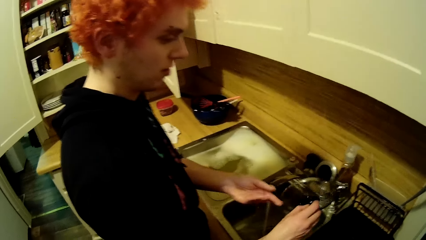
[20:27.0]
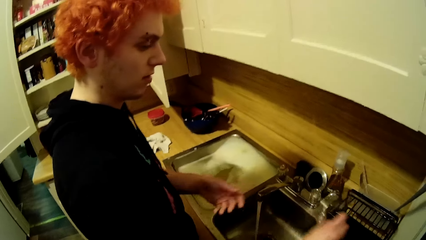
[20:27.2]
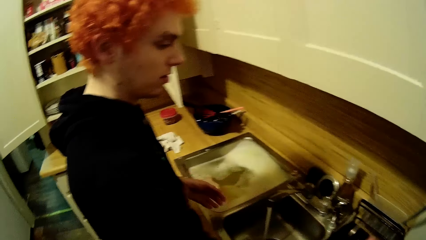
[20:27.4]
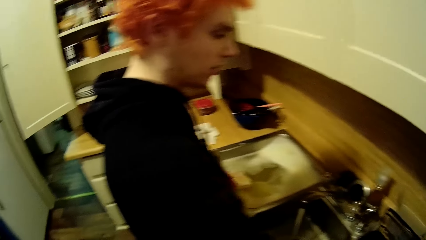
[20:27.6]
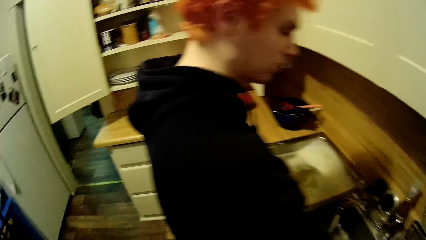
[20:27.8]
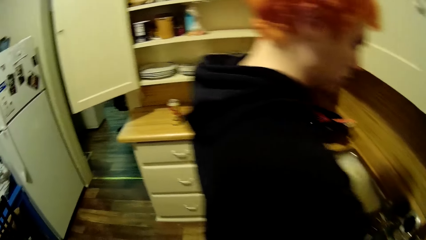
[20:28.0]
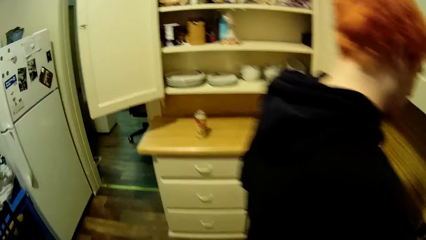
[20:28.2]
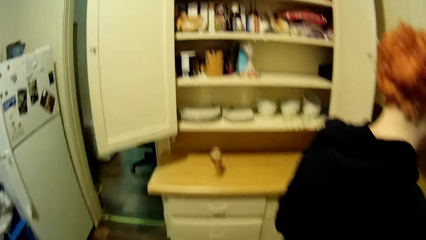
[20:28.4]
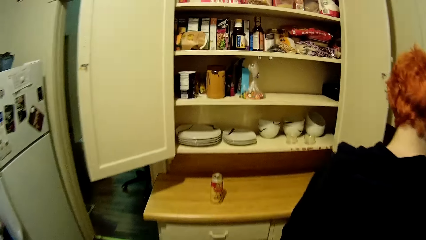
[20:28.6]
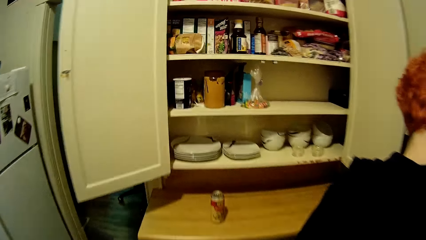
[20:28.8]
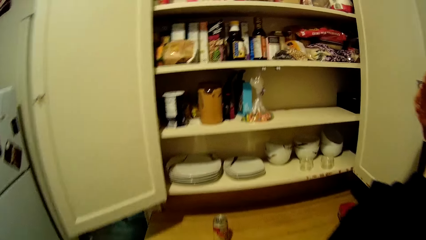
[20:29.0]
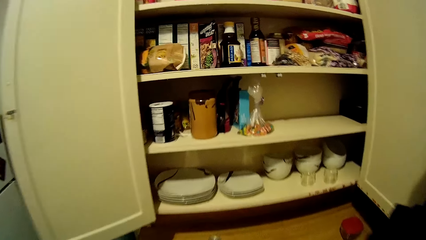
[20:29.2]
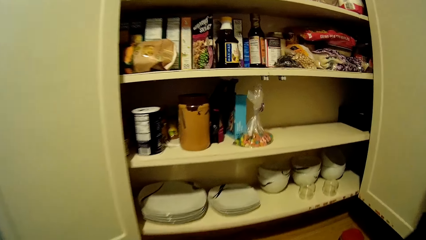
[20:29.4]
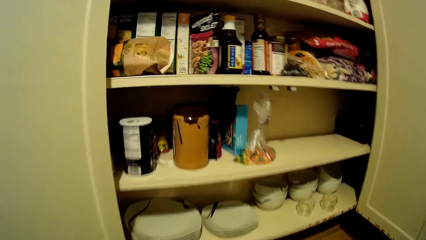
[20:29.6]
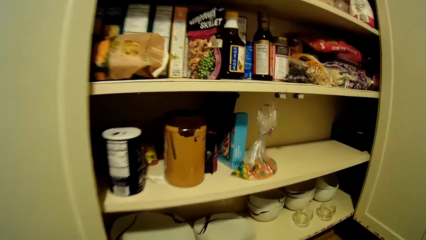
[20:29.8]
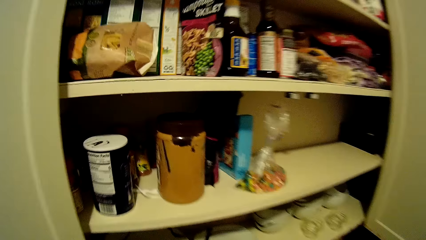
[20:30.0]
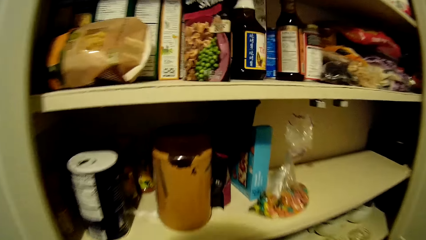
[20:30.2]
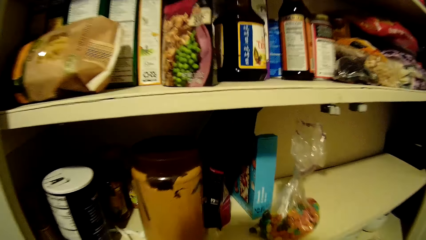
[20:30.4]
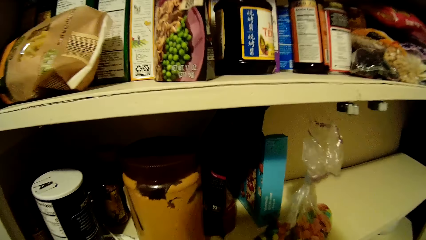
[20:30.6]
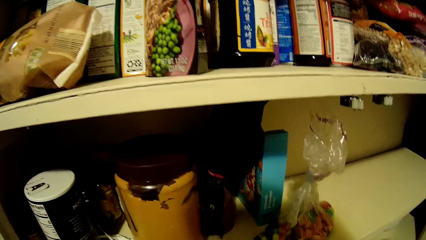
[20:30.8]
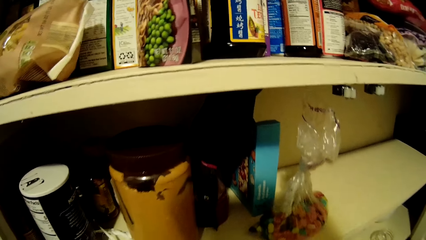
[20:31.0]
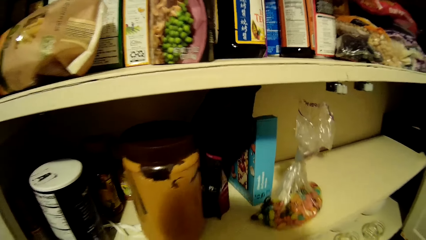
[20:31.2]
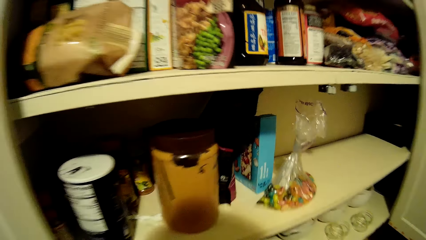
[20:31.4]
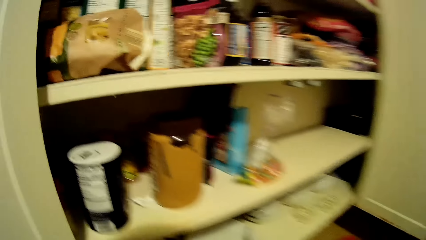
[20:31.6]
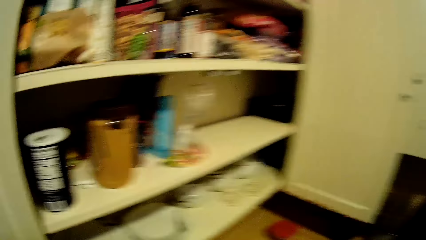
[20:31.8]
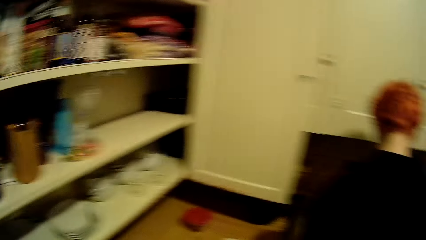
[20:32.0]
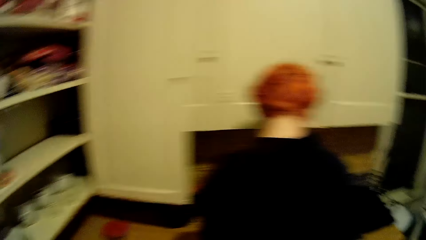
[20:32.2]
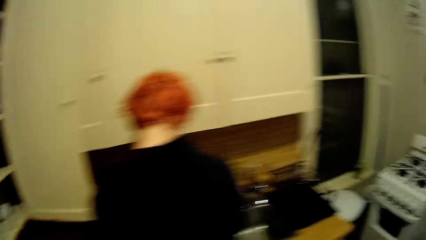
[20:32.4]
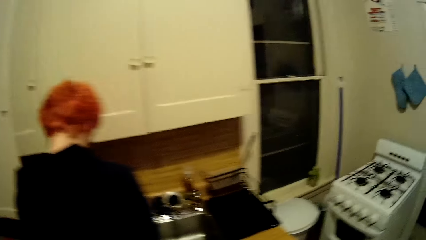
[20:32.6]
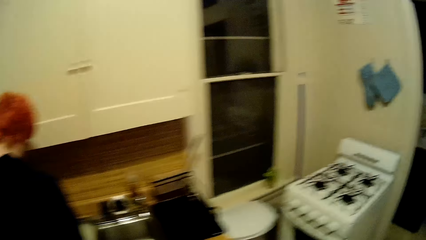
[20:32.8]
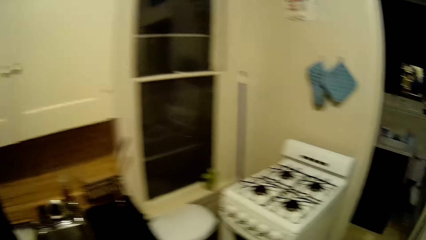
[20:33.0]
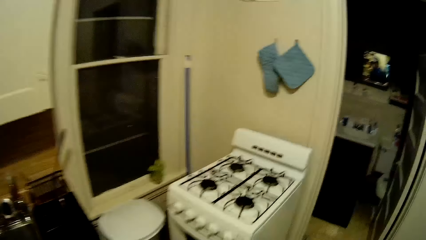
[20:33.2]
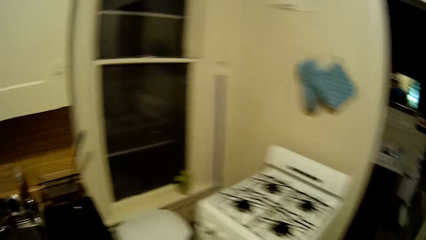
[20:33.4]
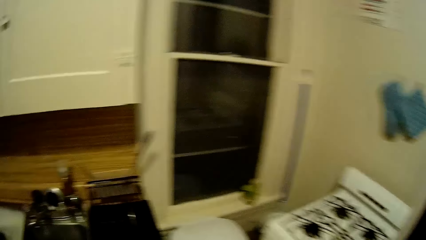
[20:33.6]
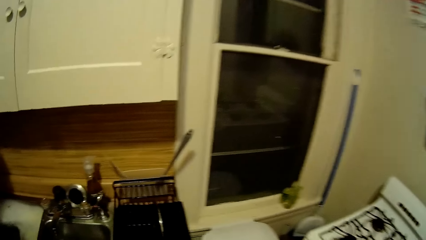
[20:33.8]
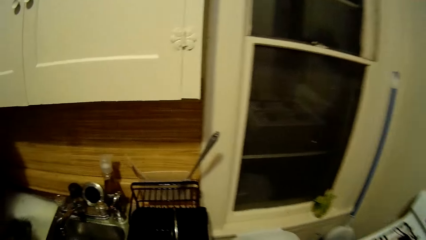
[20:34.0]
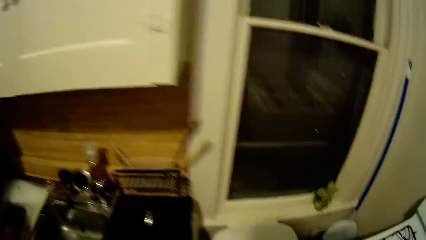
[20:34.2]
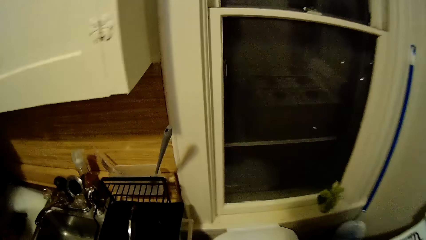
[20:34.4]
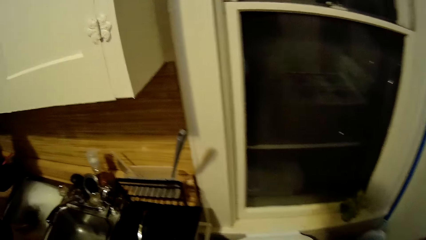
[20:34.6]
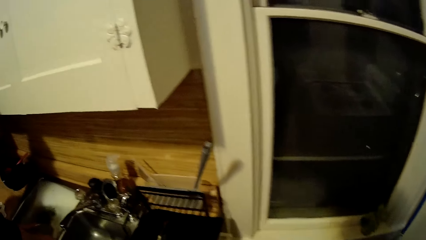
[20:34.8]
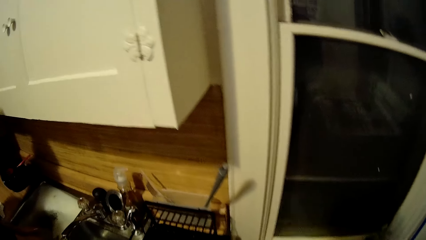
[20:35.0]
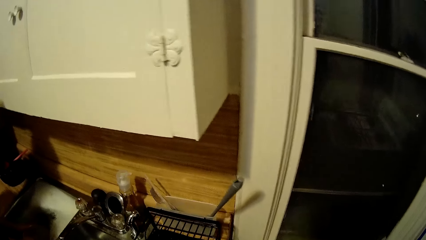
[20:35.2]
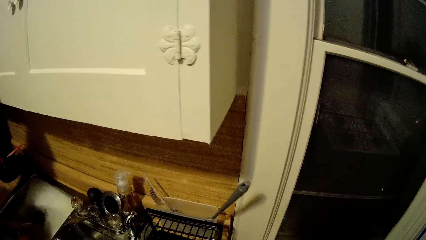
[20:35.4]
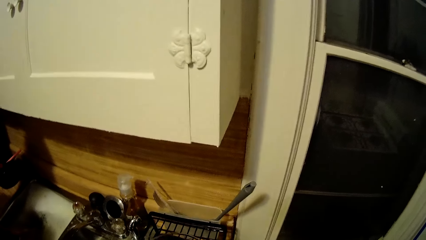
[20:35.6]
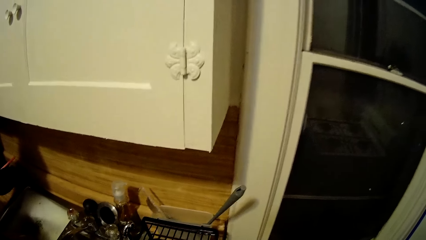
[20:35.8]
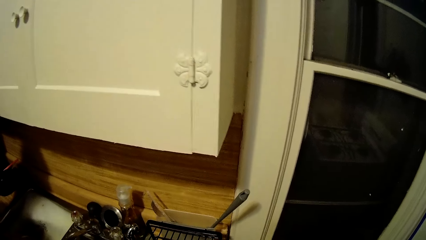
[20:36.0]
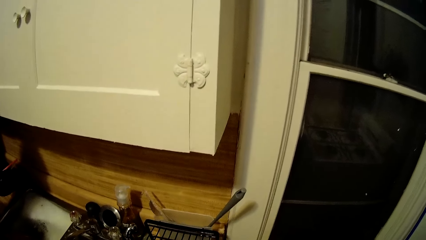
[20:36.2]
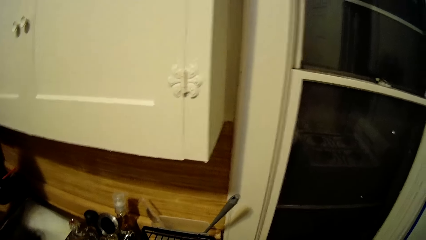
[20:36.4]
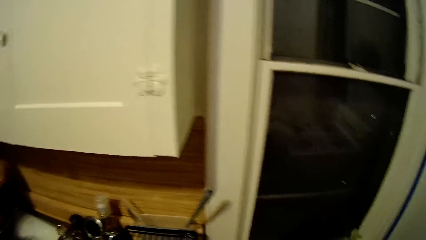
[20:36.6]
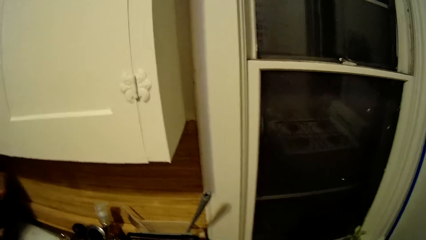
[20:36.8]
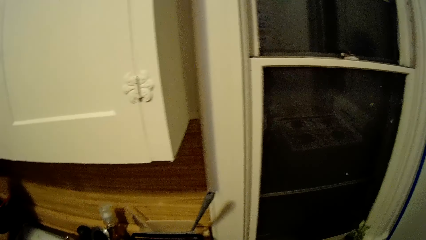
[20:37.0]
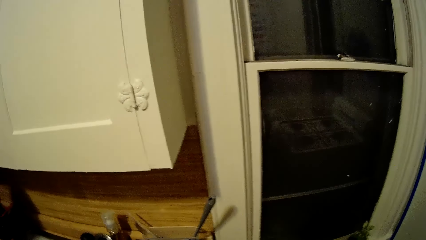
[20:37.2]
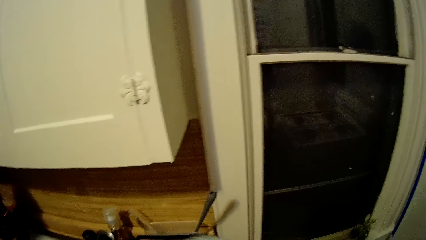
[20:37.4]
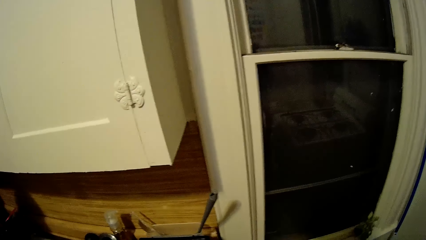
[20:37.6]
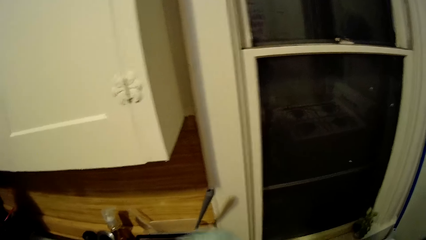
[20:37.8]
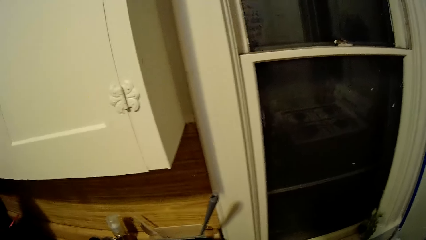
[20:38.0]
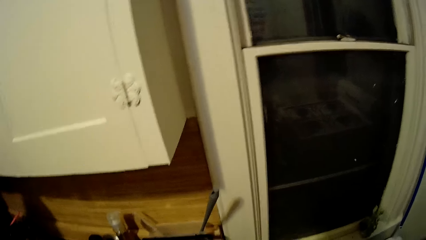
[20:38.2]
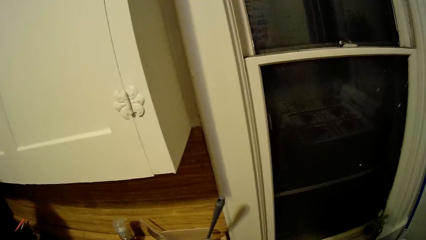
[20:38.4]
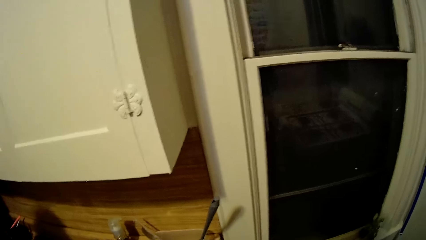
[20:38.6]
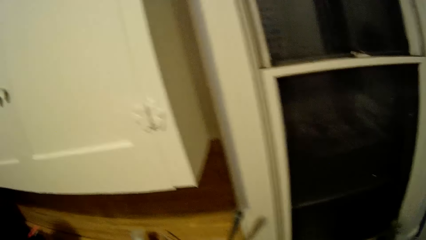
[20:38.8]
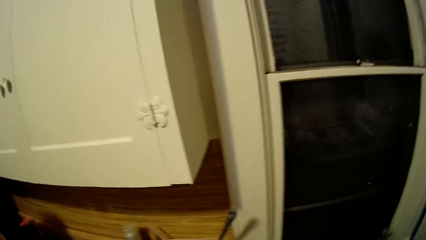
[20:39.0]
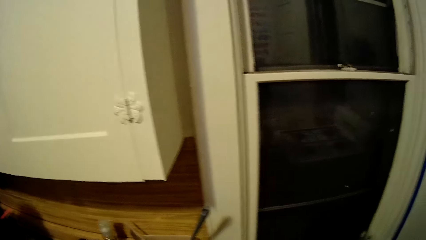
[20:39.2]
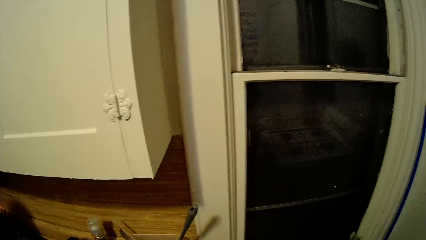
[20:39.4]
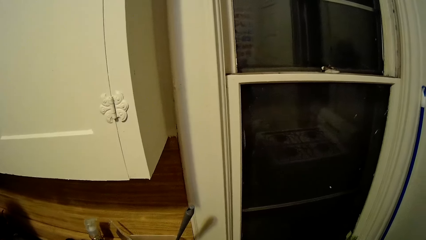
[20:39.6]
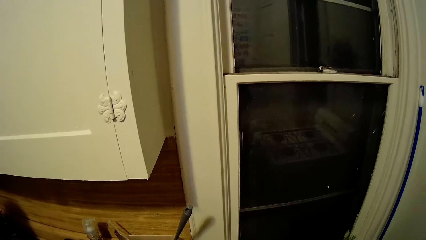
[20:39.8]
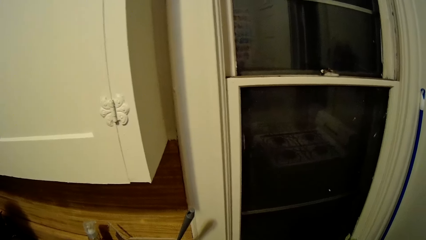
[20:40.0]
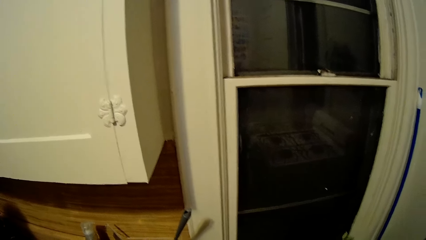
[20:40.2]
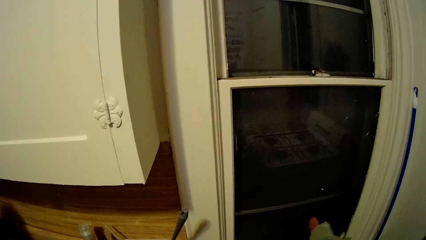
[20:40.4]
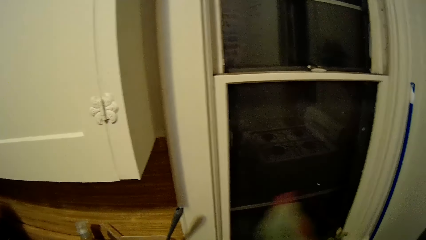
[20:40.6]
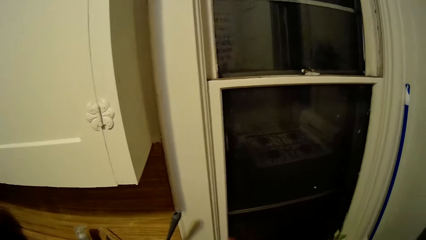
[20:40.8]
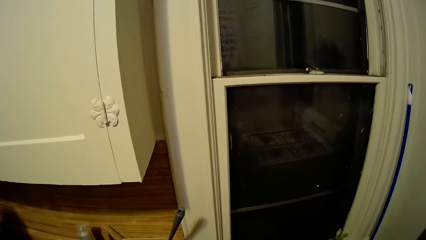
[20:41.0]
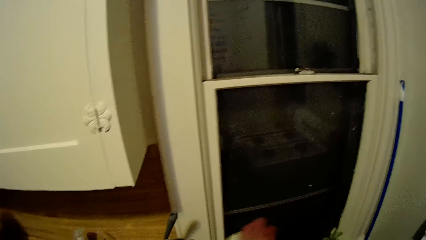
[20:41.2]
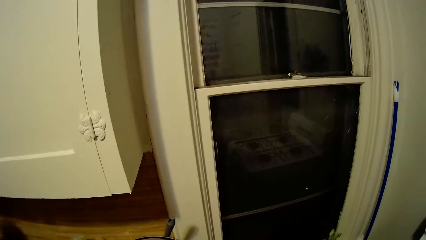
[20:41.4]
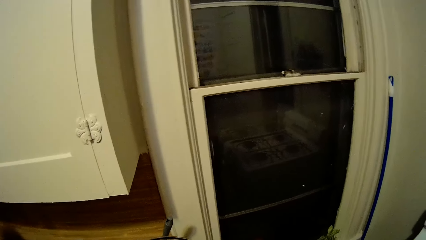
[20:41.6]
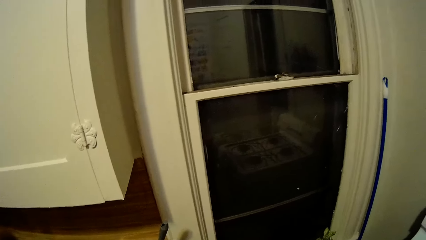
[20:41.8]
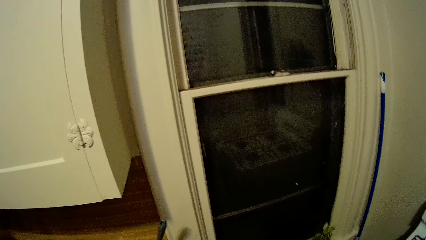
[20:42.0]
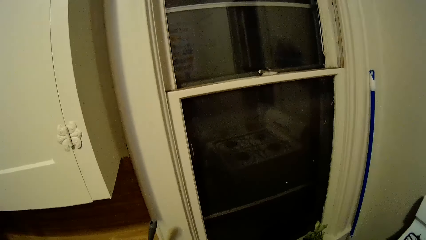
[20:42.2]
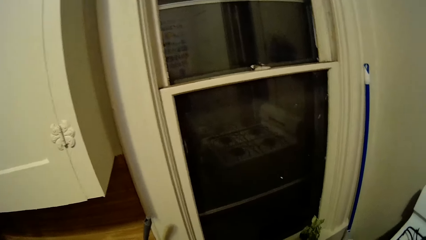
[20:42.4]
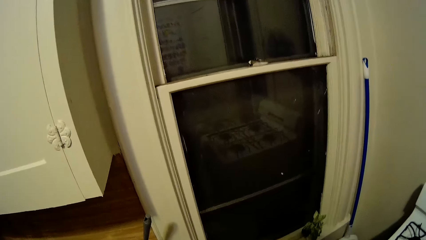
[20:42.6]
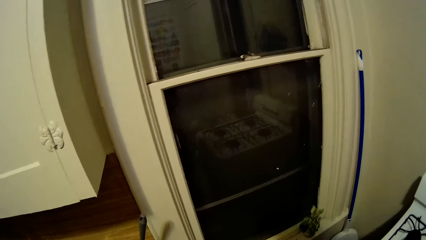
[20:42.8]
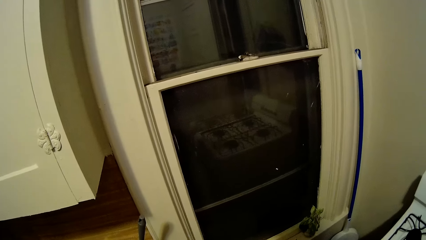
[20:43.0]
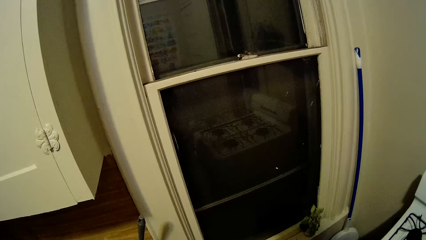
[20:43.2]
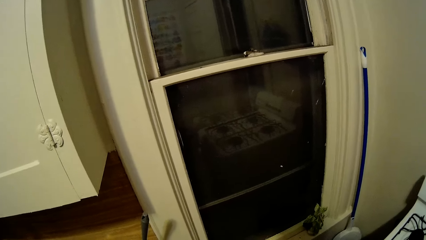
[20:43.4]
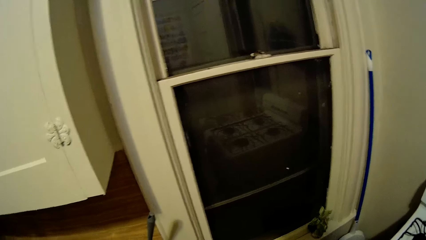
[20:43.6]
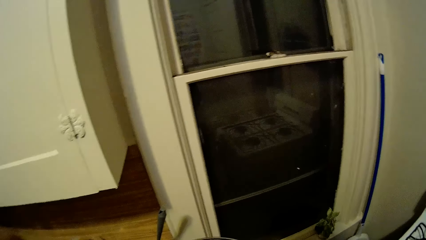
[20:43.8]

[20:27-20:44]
The camera wearer walks around the house. They walk towards the cupboard. They turn to the sink. They stare around.
